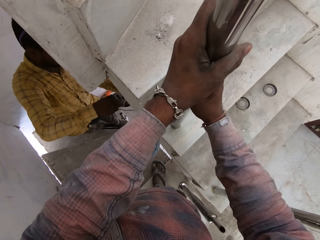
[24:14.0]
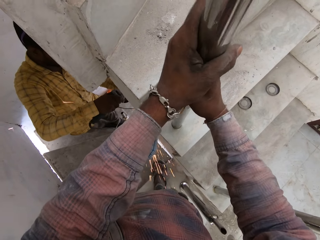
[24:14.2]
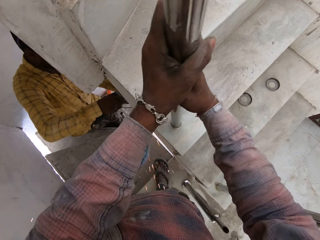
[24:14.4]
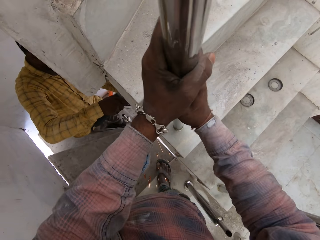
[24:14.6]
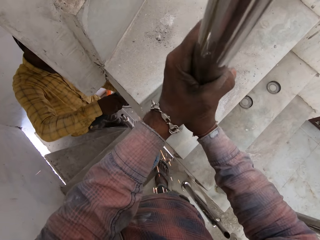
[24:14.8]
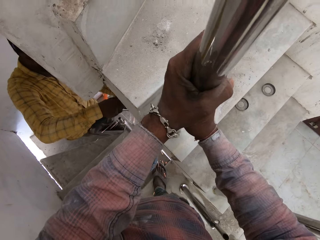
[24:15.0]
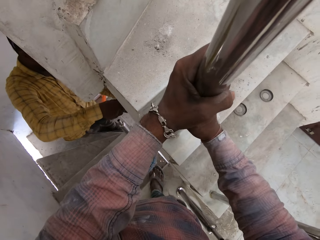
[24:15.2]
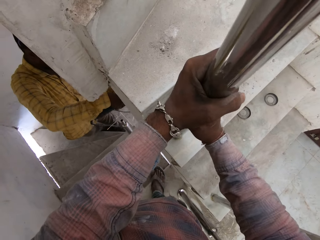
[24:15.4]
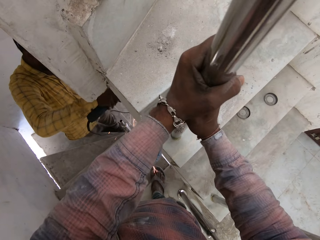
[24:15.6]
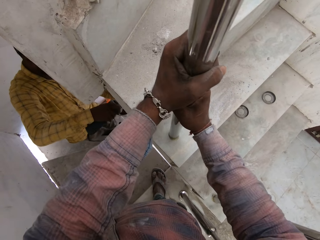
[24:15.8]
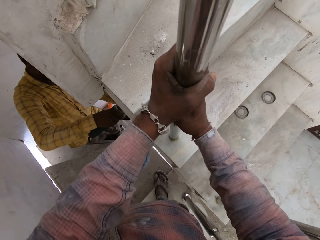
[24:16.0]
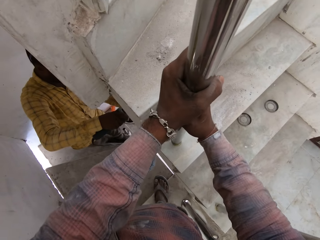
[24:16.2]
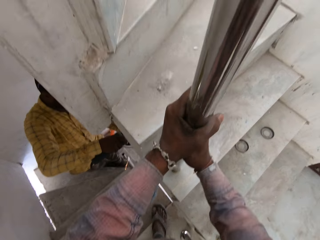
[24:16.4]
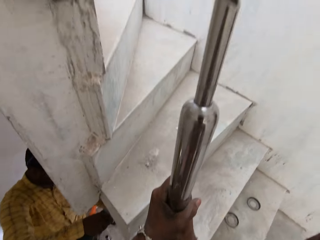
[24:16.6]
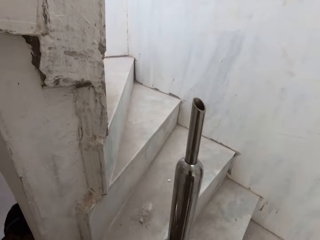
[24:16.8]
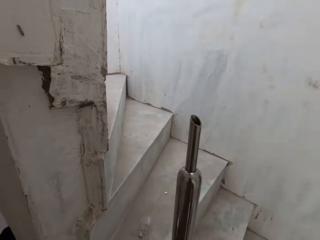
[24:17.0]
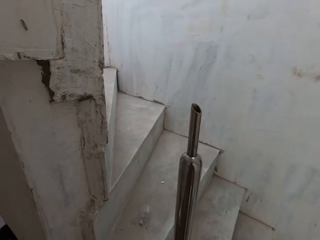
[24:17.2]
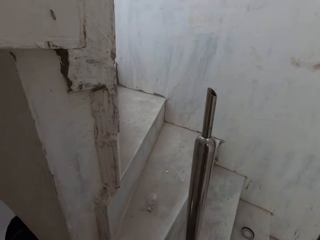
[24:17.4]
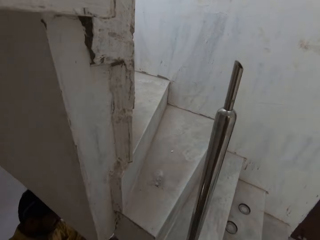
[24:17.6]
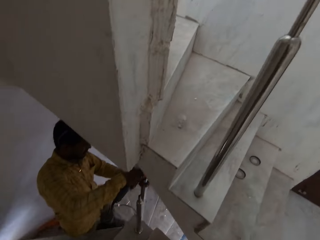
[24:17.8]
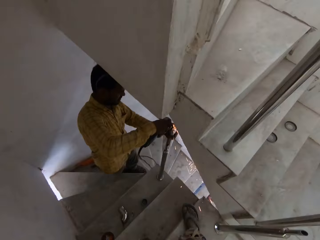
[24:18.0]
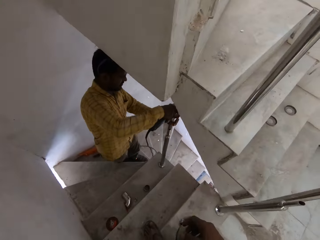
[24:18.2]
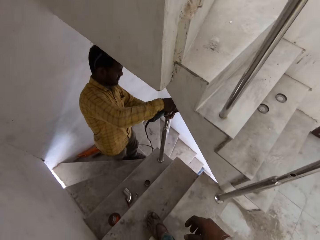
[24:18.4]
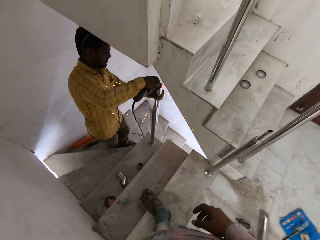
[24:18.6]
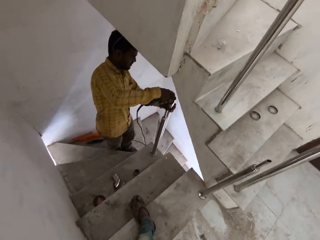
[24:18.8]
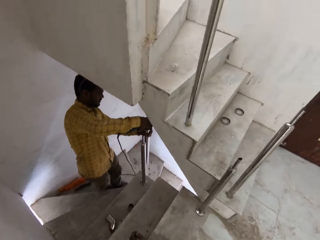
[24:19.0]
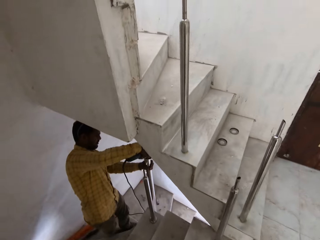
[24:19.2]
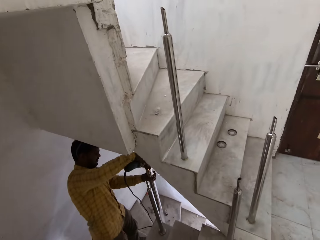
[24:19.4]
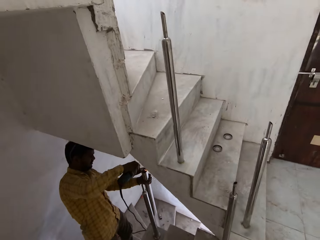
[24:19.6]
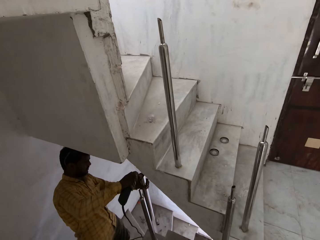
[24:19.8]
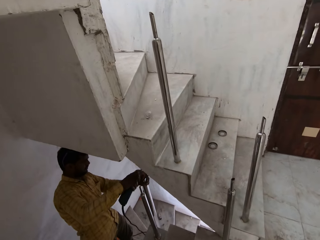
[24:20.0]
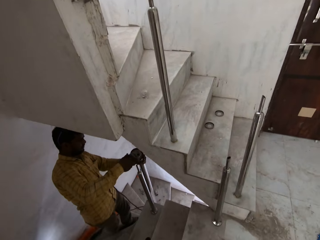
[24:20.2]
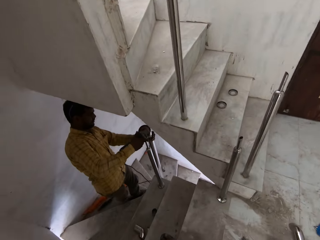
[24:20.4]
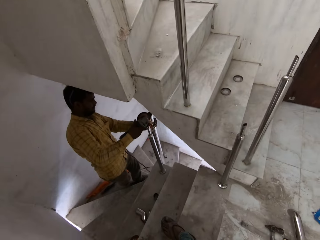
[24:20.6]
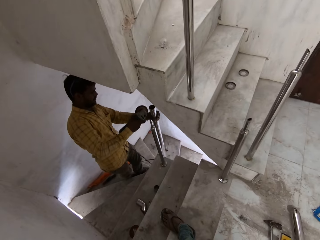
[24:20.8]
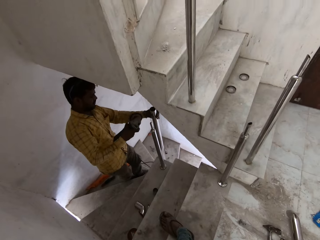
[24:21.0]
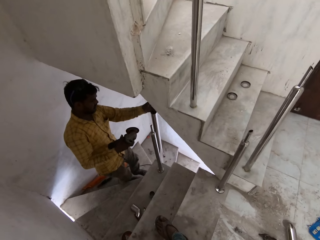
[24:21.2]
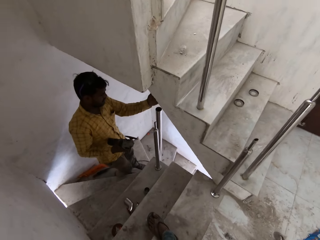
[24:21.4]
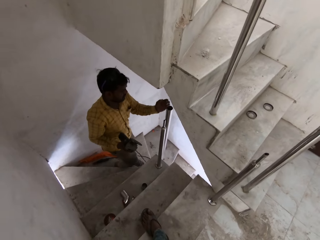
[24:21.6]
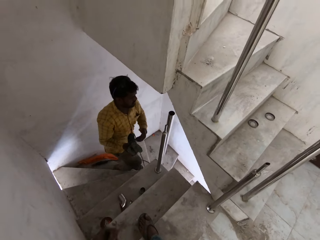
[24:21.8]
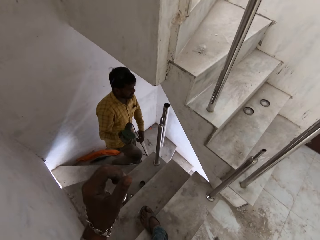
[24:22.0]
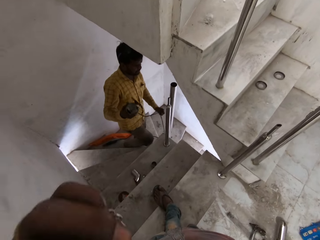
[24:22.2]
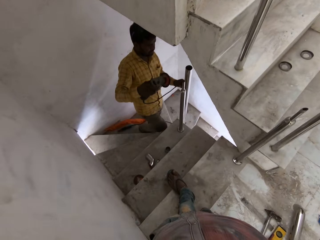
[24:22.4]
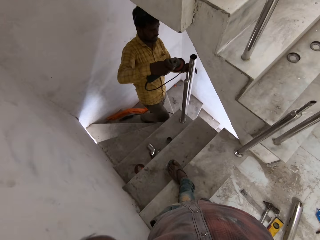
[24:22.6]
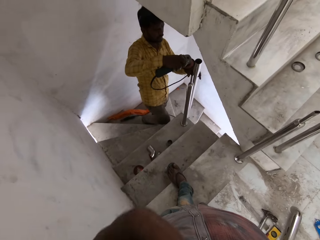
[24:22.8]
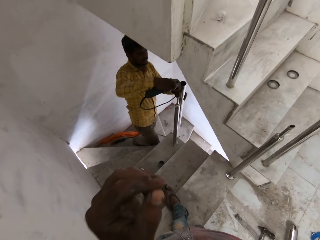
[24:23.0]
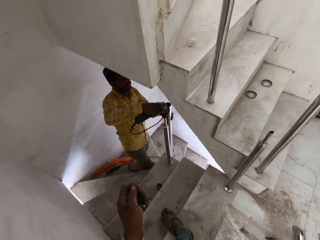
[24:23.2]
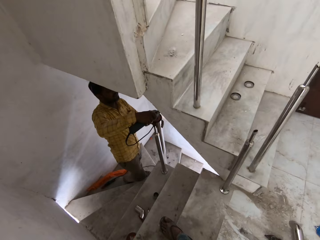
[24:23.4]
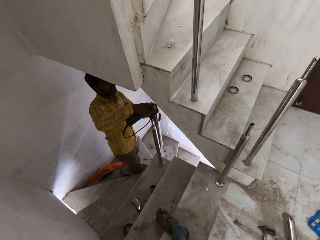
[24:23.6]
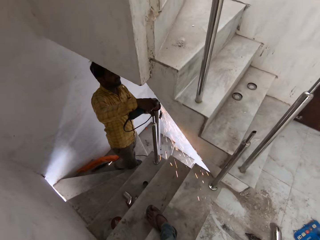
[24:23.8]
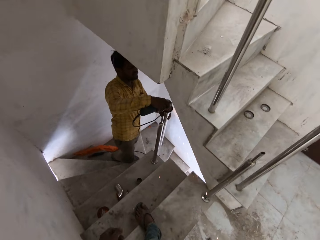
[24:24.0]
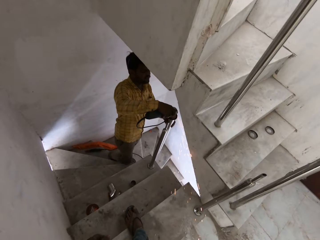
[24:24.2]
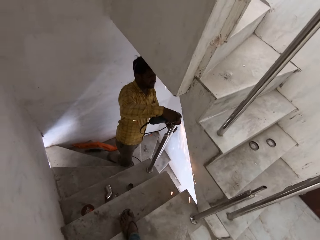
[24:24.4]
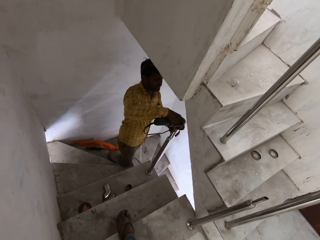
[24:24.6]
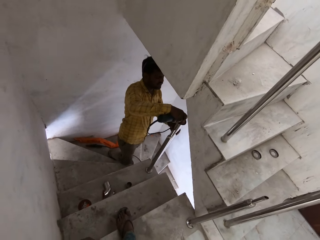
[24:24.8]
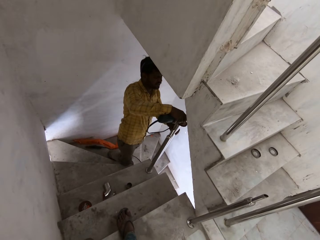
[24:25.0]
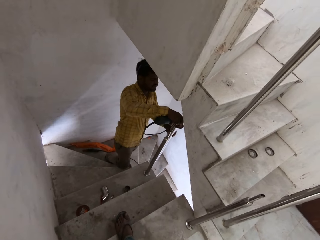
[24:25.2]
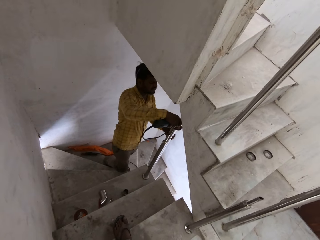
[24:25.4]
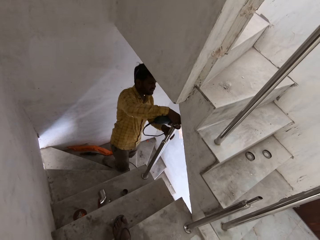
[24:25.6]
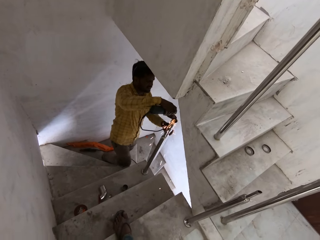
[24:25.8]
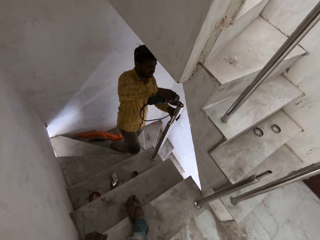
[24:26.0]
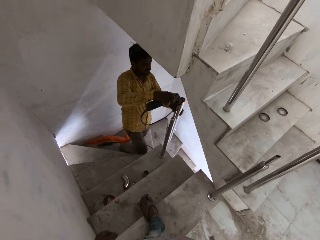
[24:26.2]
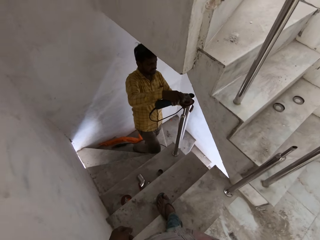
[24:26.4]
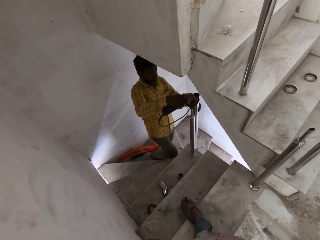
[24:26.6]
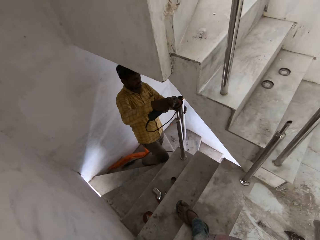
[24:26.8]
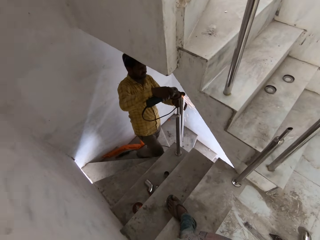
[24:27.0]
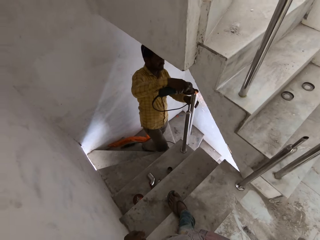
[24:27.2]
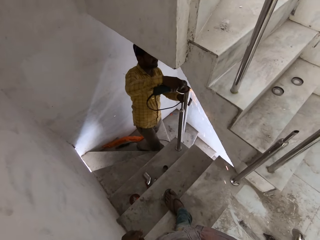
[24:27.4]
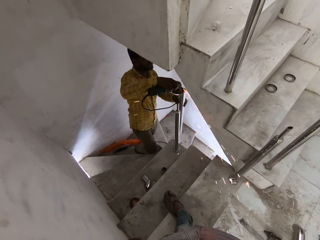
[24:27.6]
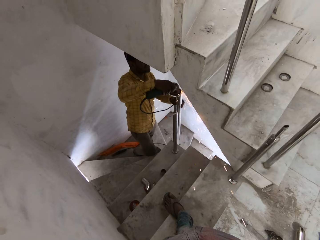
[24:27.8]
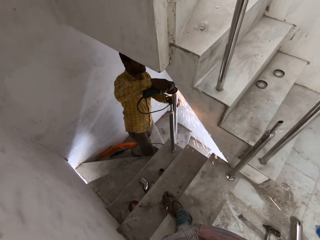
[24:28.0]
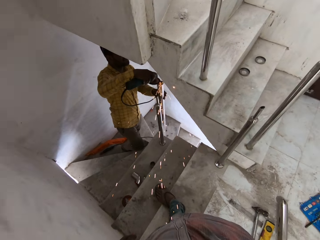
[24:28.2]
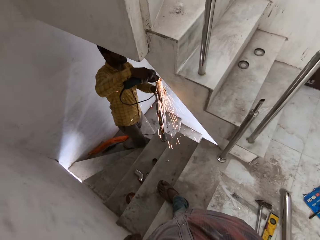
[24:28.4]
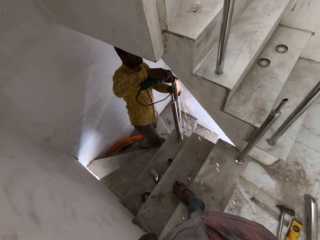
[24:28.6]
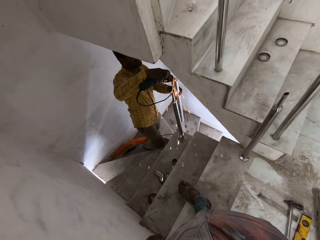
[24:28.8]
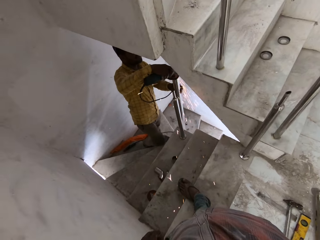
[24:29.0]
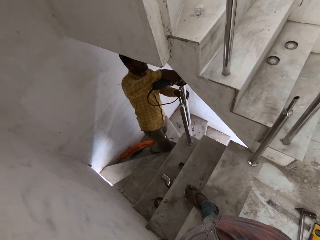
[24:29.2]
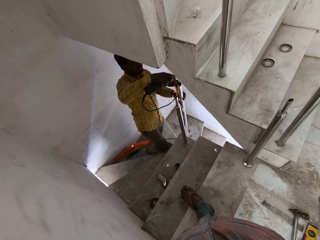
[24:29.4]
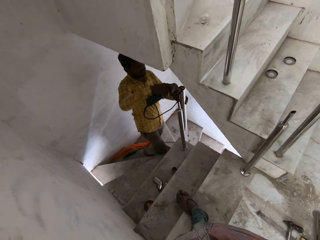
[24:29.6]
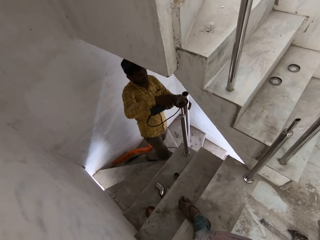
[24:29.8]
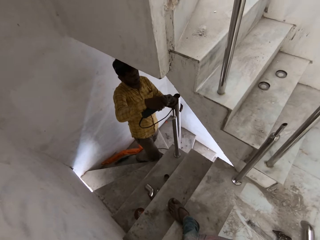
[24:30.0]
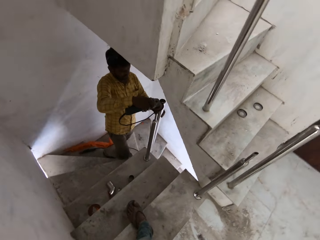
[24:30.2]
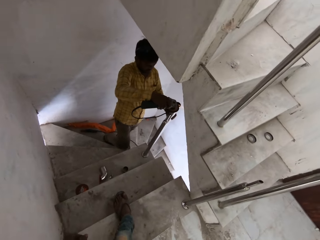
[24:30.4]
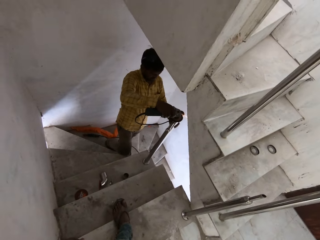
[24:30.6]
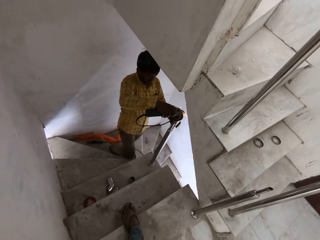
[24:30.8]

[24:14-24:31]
The camera wearer fixes metal in the hole on the stairs. The man holds the electric angle grinder with his right hand and its wire with his left hand. The camera wearer wipes the face. The man smoothens the surface of the newel with the angle grinder in his right hand. The camera wearer stares at the man.

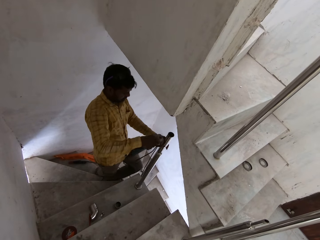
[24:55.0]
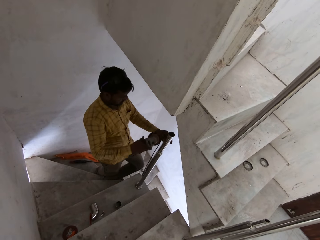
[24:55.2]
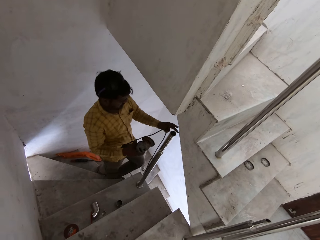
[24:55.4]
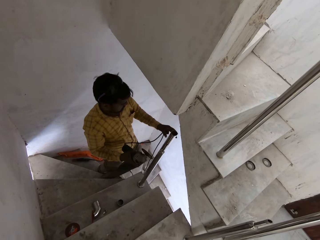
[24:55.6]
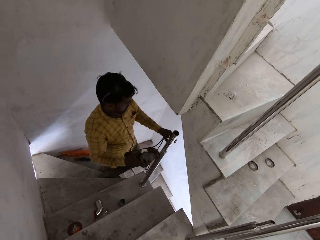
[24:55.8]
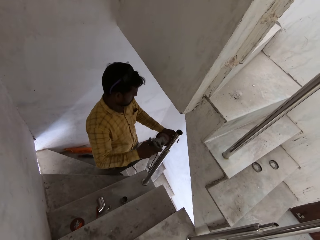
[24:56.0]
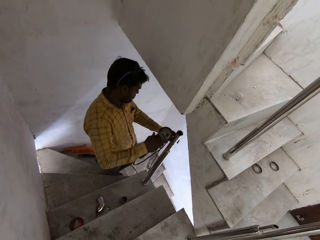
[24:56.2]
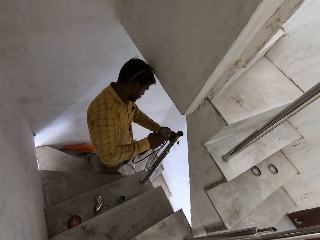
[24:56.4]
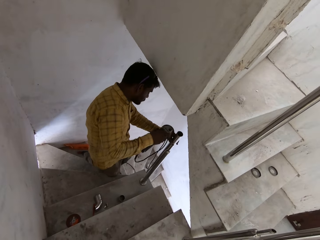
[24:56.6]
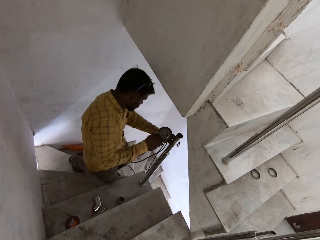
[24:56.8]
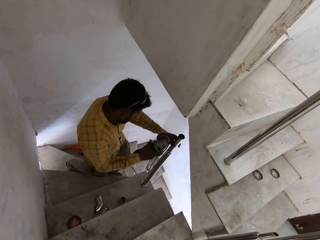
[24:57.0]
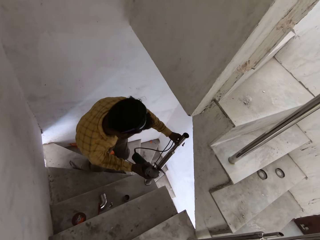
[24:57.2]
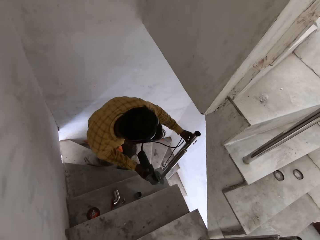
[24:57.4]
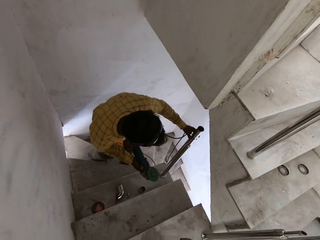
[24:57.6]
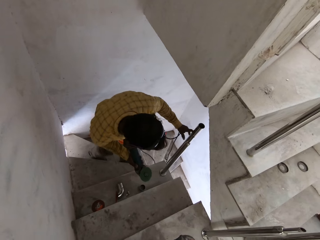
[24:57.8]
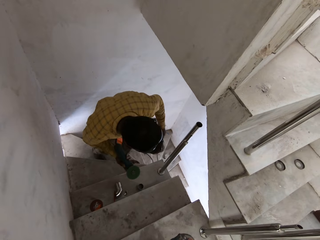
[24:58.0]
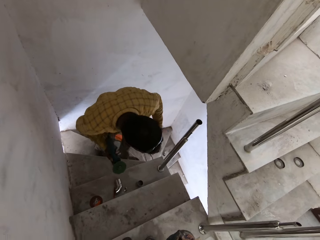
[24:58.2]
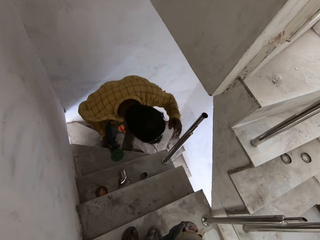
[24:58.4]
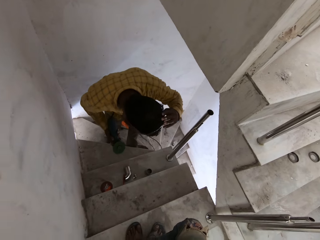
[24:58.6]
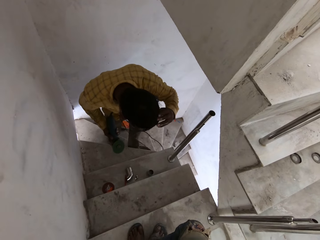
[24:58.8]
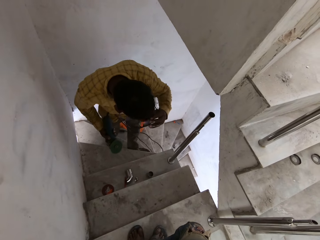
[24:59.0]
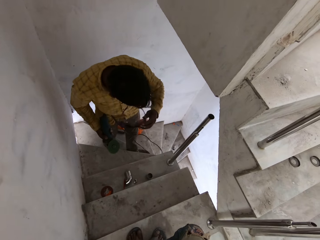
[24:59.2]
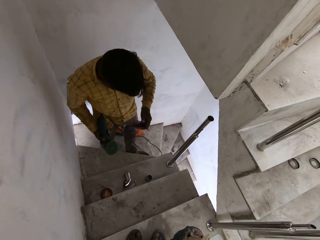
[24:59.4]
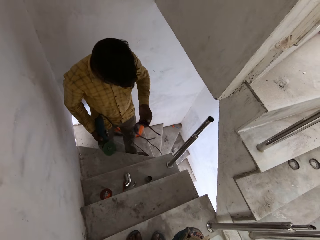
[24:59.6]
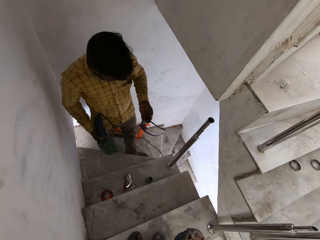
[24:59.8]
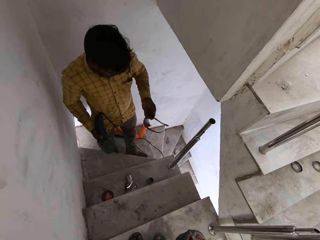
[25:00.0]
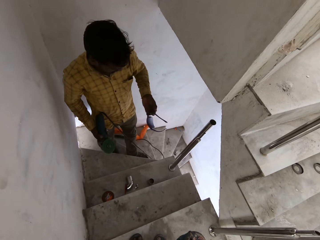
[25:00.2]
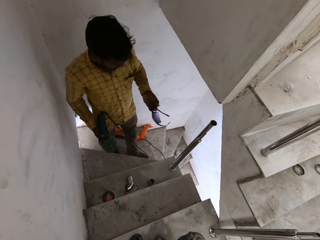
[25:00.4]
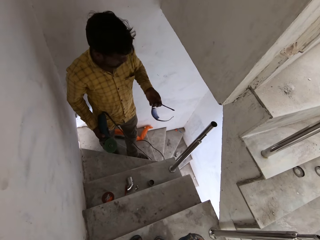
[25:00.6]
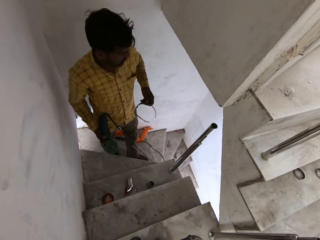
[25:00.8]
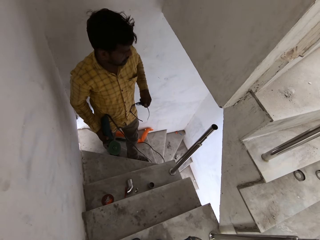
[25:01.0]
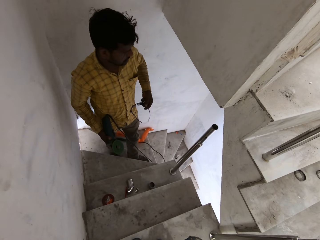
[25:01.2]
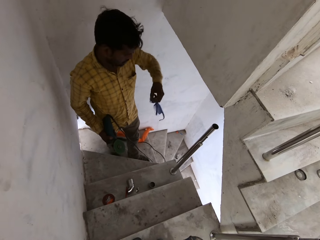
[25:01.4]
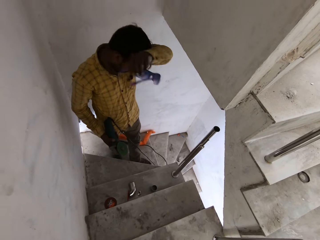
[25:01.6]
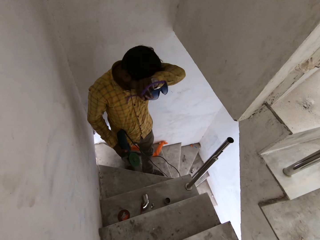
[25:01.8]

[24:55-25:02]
The man holds the newel with his left hand. The man takes a pair of glasses from his head with his left hand. The man stares at the glasses.
